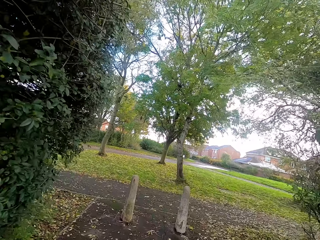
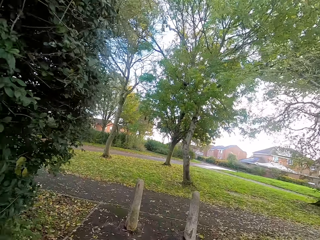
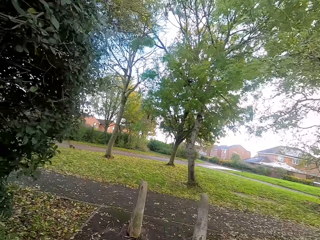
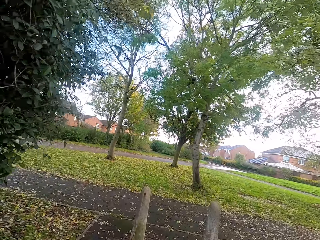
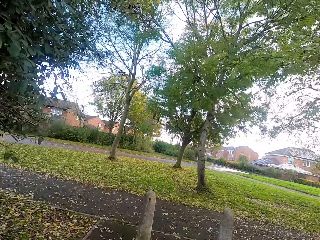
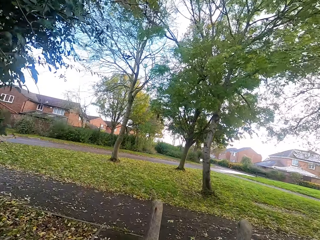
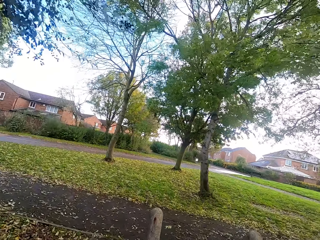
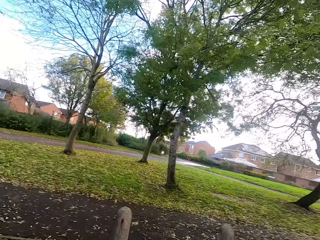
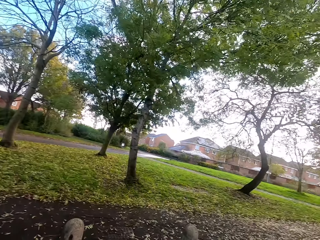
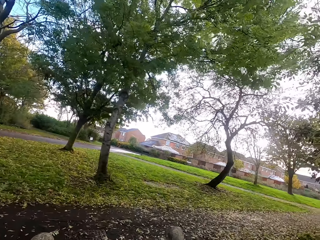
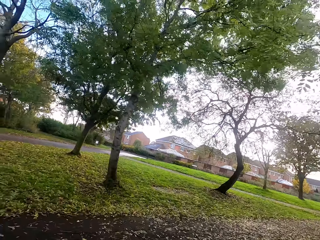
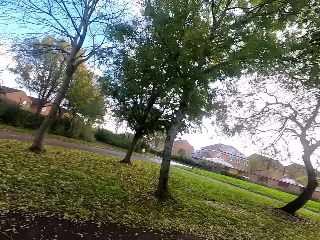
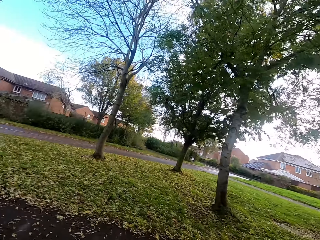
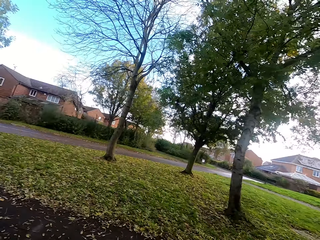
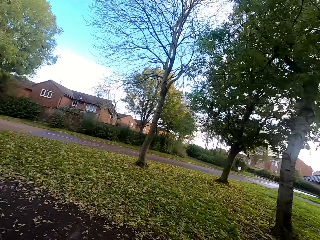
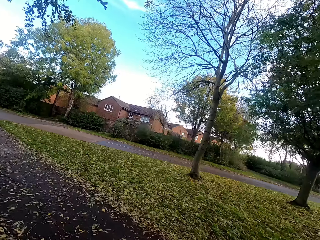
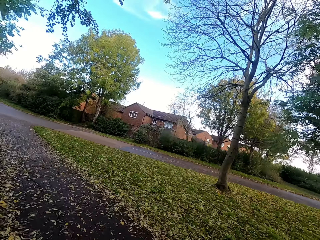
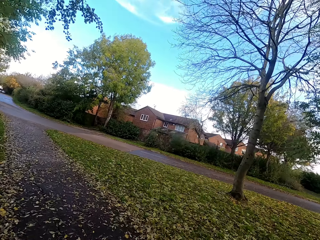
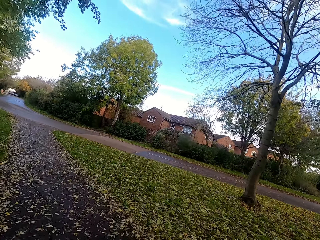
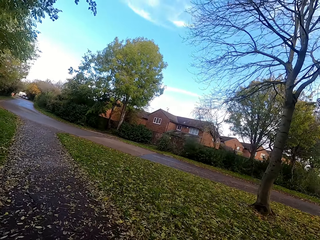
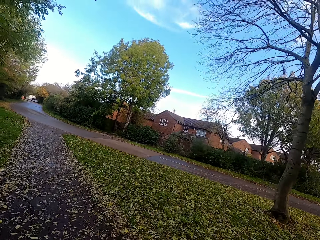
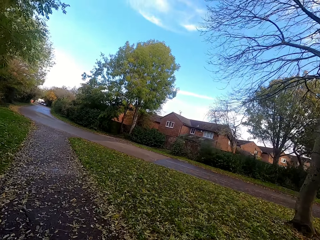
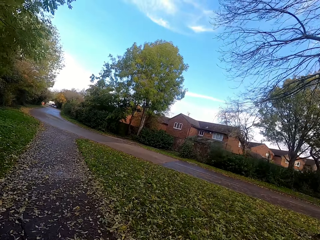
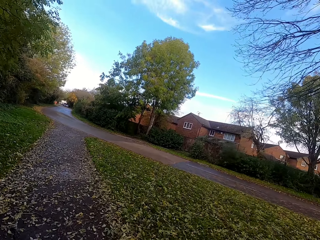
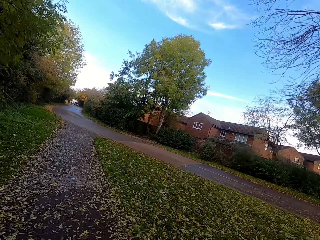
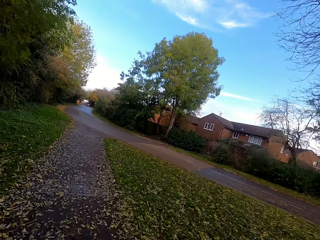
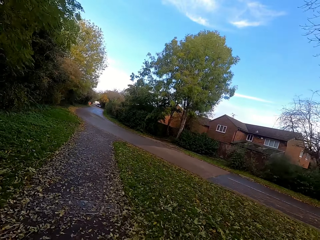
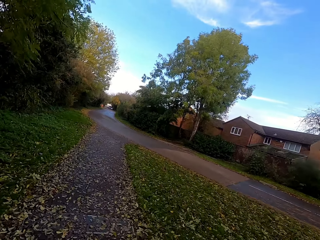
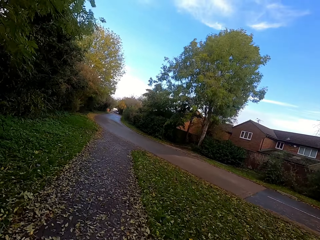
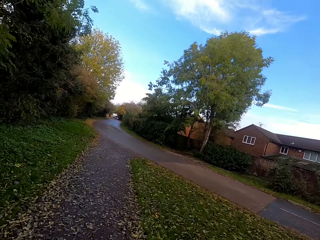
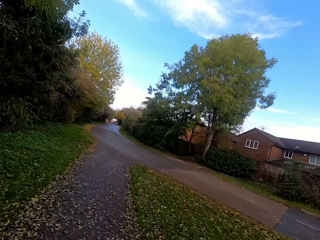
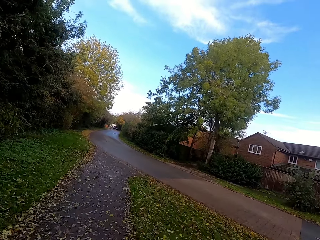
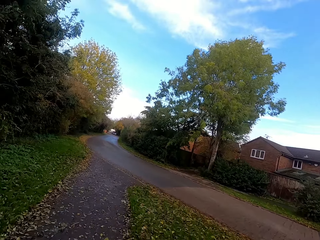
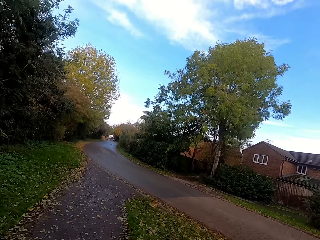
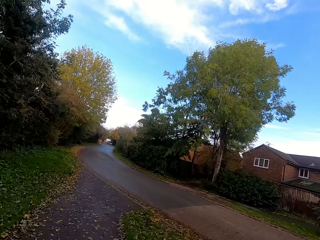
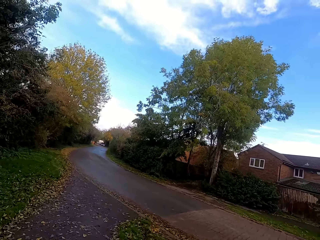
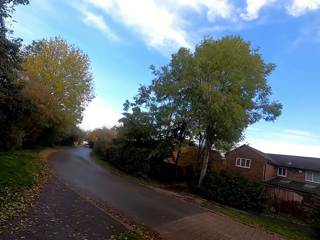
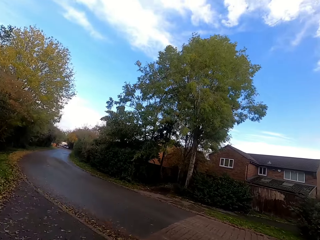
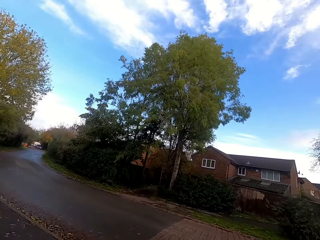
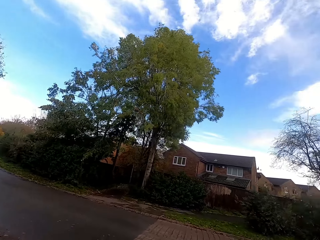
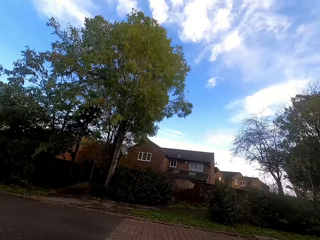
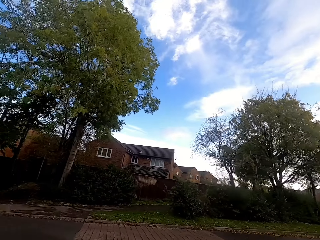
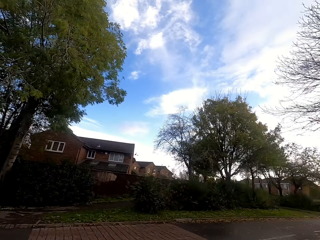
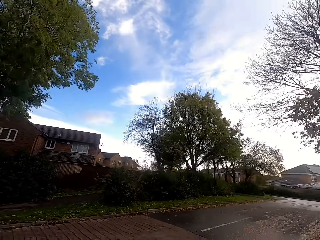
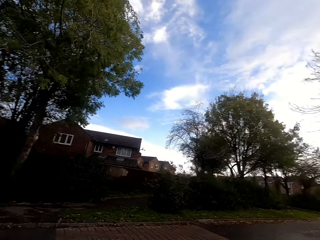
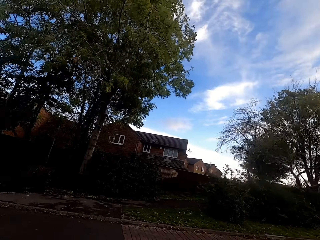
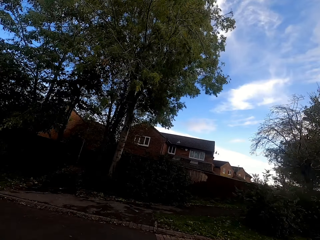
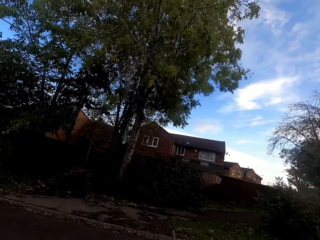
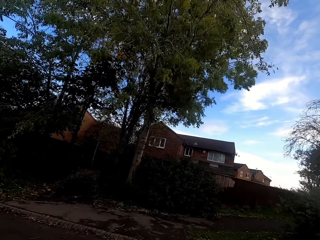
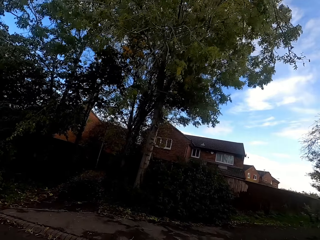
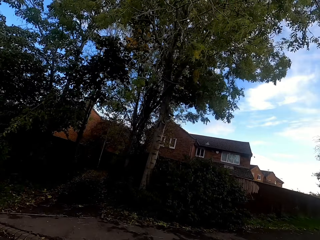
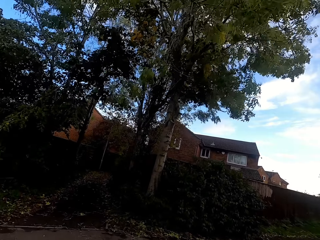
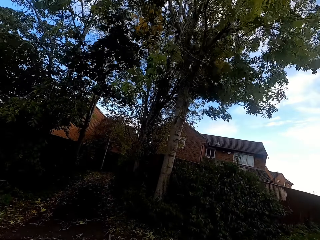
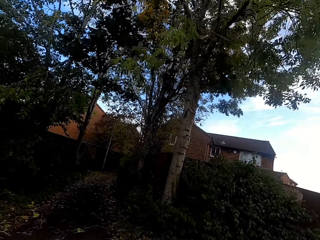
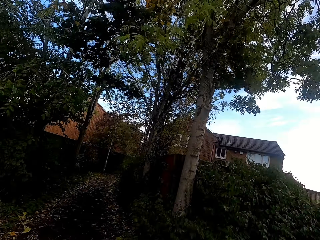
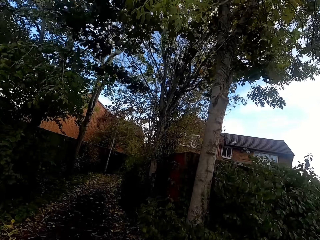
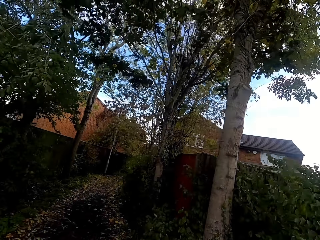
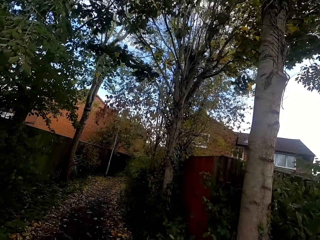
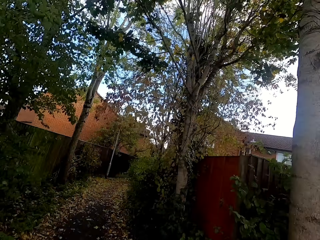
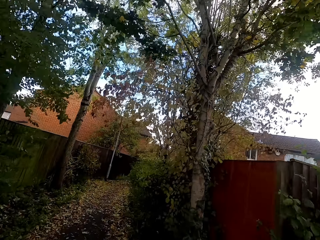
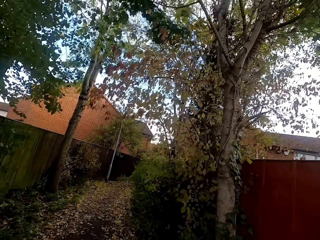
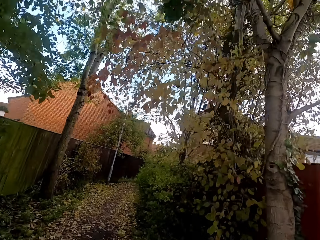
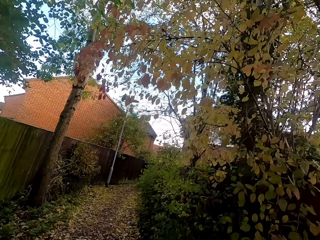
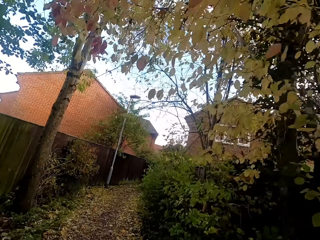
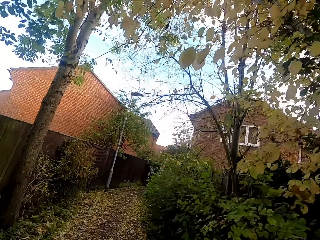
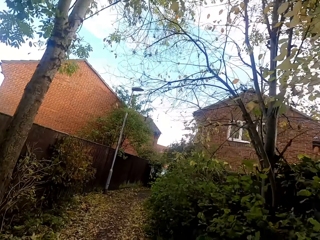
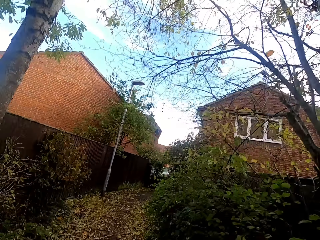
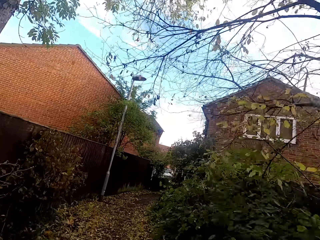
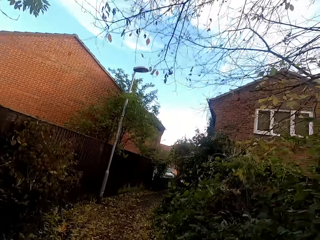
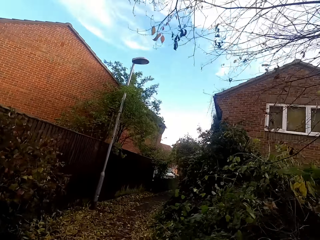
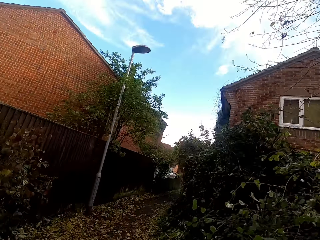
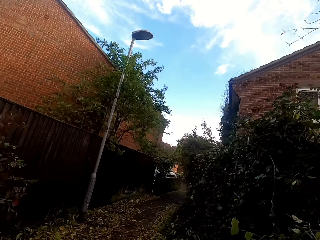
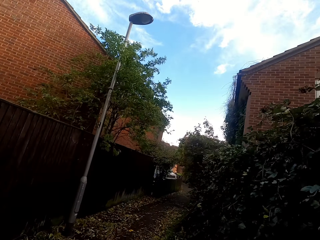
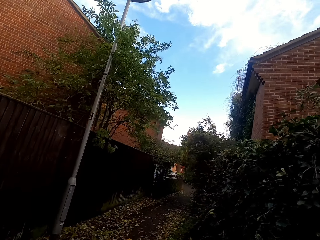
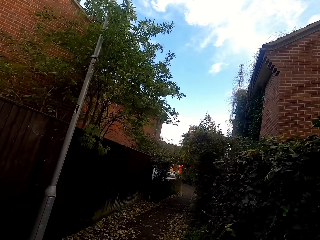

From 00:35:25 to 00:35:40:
The camera wearer looks around. They run on the road. They look around. They run on the road.
